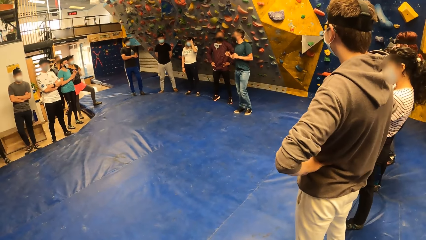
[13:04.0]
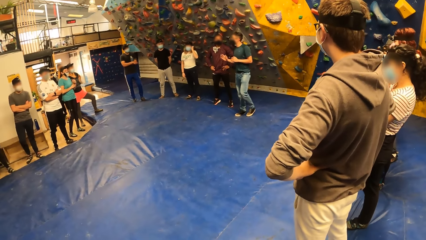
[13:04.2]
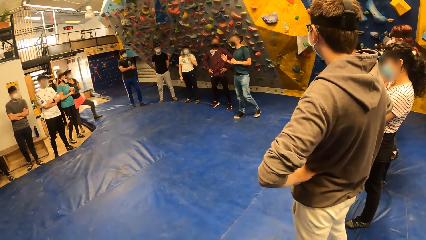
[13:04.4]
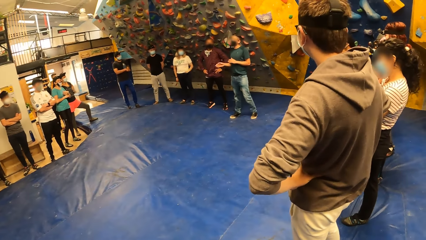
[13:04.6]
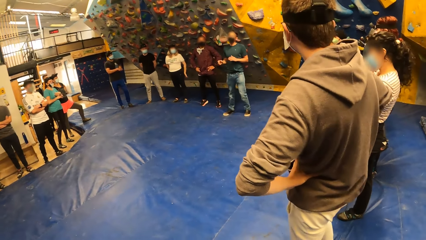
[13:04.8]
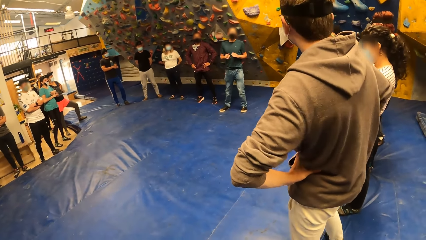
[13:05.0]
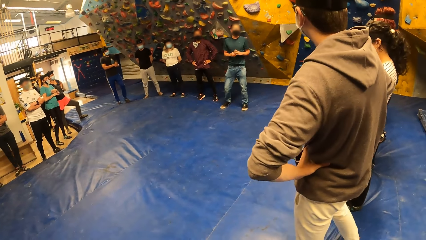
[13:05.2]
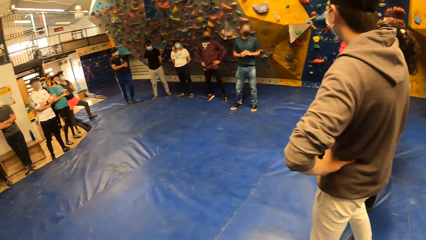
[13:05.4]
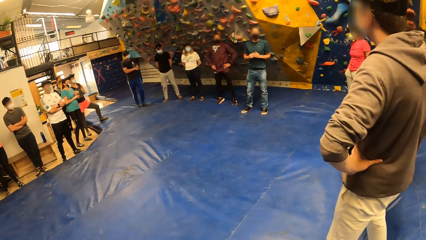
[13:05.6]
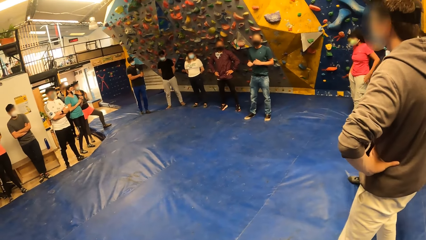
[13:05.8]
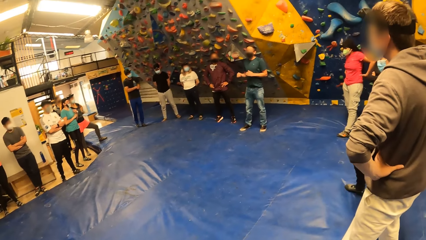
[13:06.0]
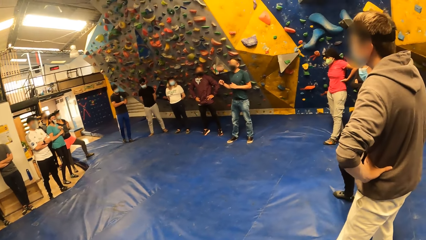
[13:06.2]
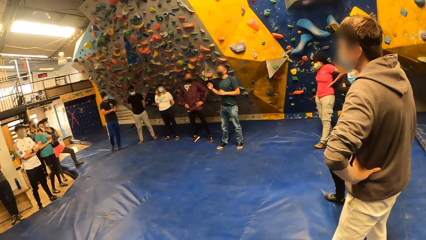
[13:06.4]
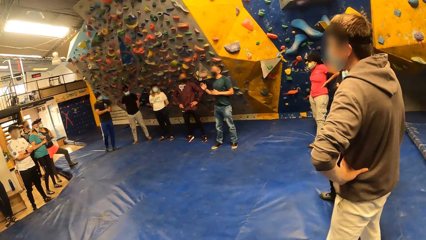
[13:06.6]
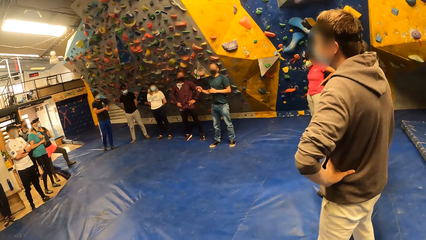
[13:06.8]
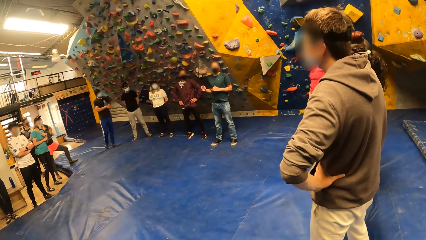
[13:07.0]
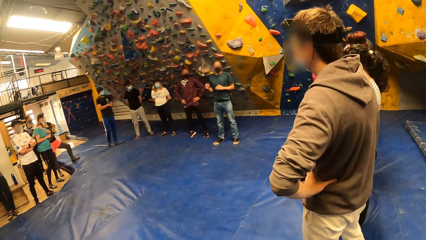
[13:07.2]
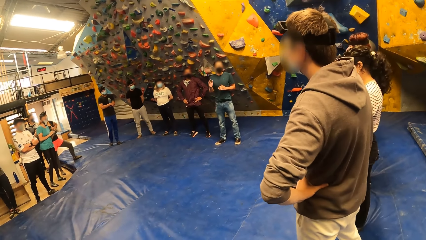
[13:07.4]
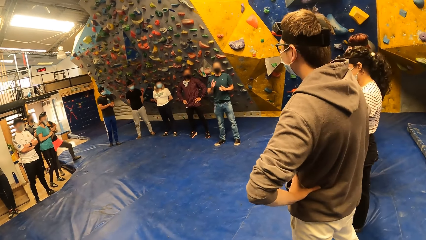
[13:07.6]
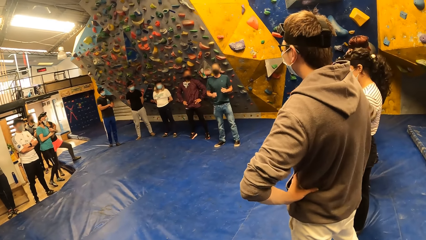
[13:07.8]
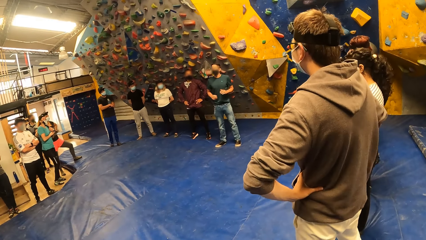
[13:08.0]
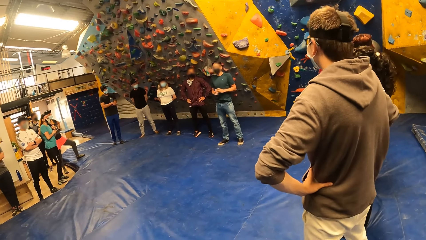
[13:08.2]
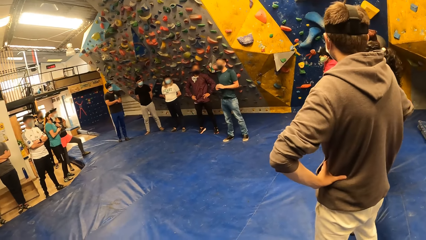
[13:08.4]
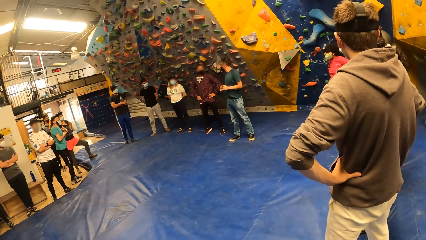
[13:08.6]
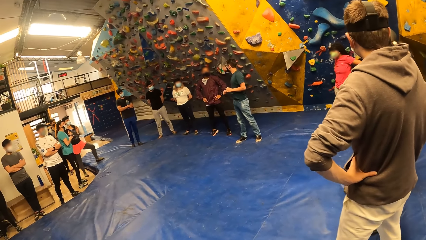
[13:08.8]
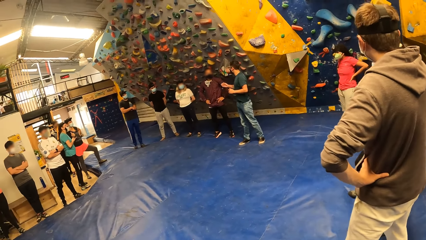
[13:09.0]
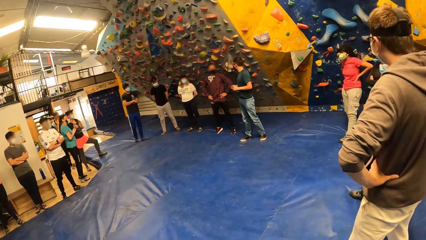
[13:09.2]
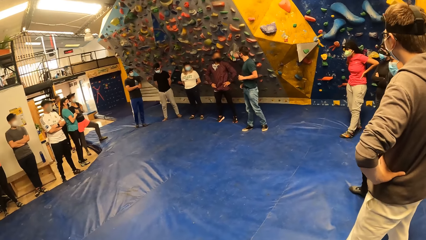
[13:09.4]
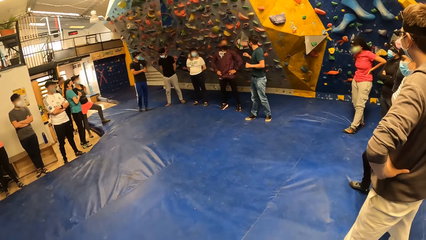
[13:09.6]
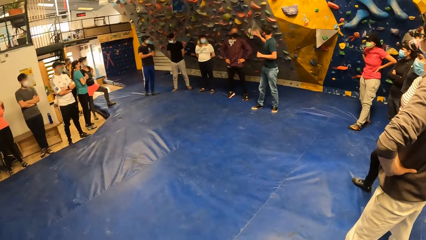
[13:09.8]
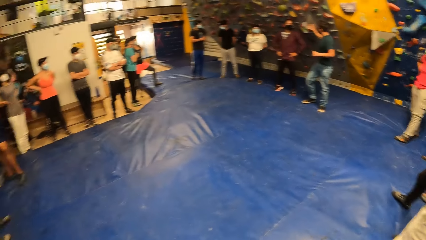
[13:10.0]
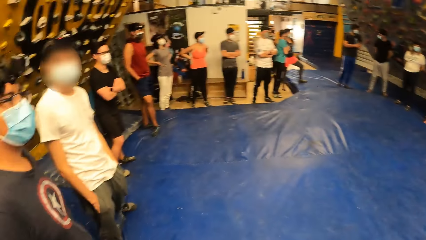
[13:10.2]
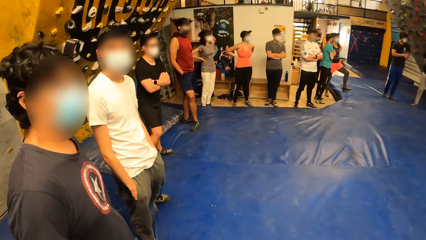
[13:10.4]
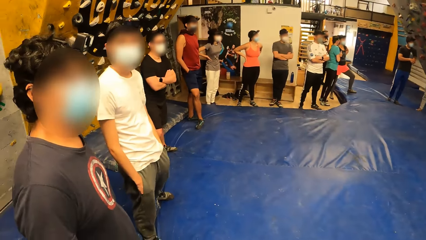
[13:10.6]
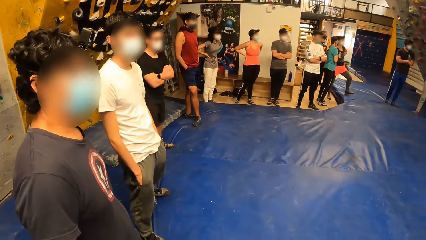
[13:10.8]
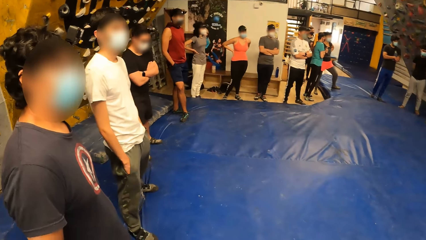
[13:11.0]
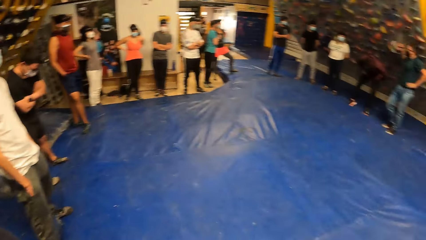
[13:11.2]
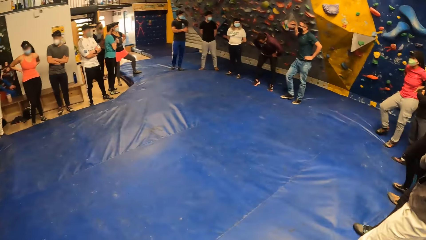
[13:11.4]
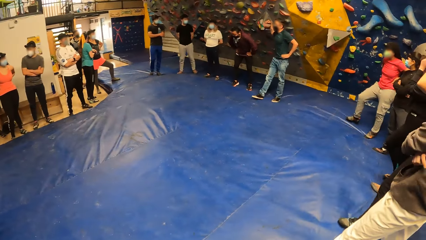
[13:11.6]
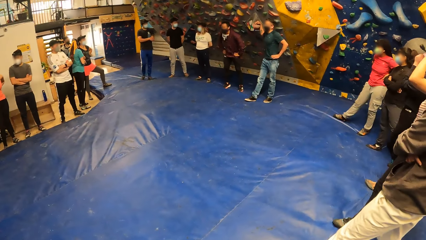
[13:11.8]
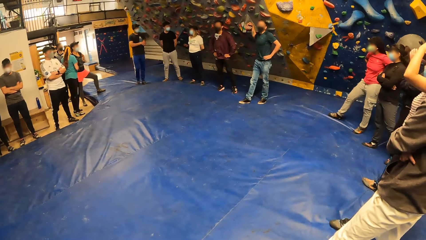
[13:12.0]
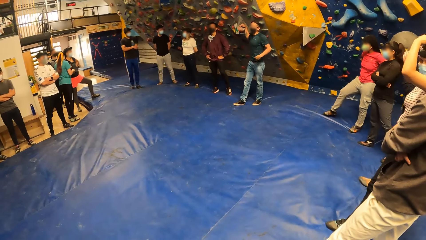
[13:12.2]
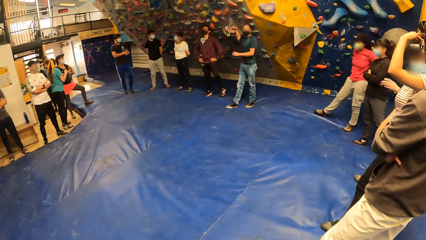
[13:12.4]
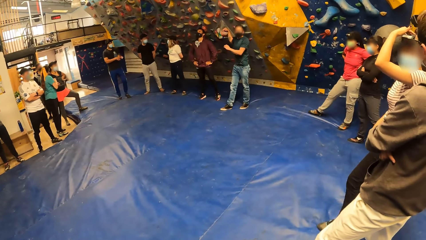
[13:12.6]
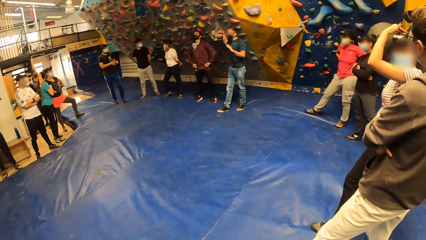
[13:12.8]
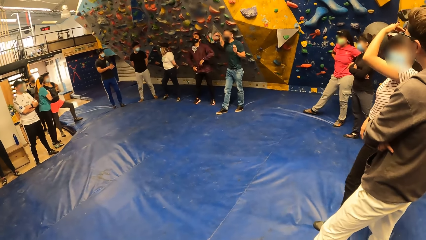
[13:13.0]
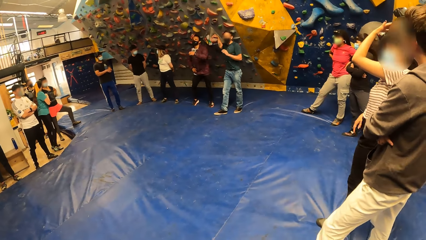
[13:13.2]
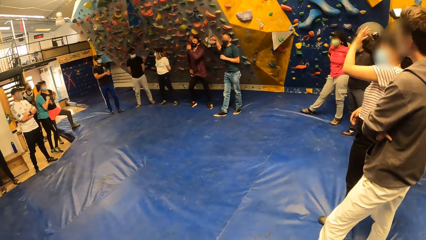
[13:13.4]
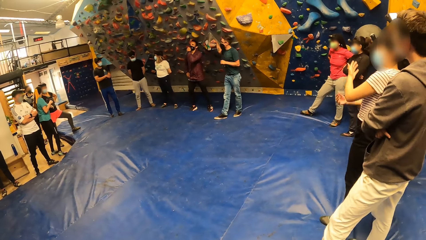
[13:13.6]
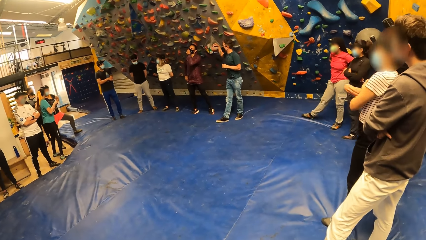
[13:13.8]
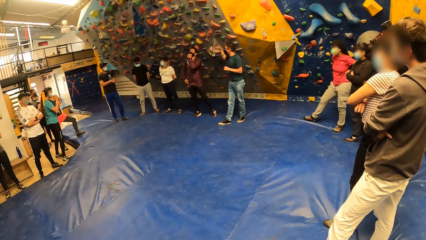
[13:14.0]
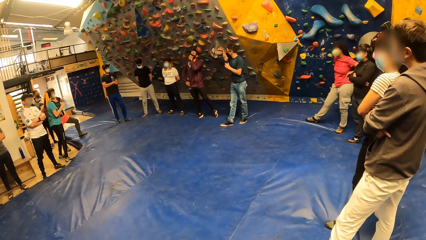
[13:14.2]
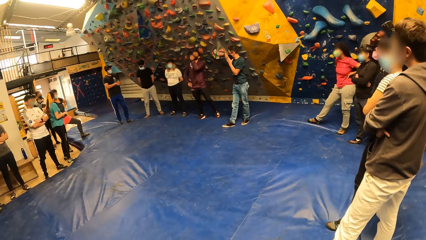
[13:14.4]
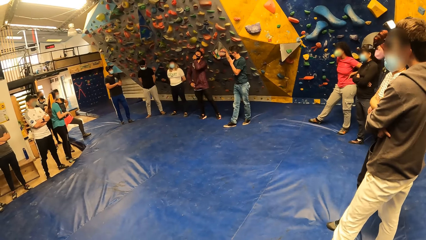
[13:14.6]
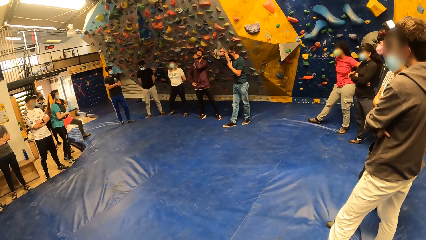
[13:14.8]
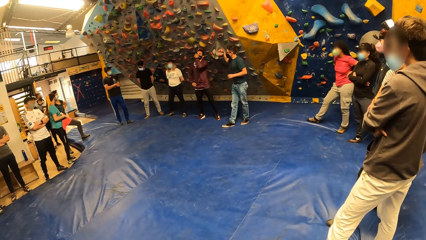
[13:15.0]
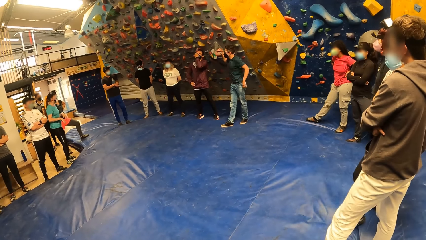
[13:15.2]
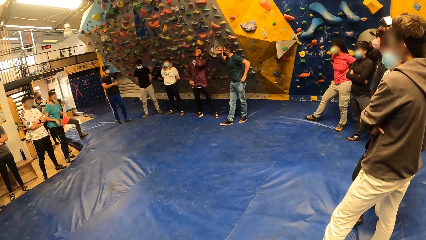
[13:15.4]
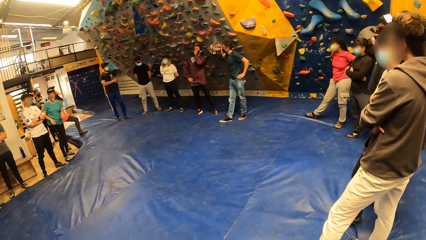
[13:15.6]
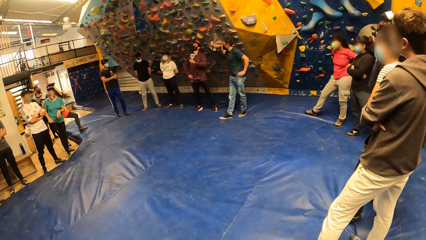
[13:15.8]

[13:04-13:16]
A man interacts with friends. The camera wearer looks around.

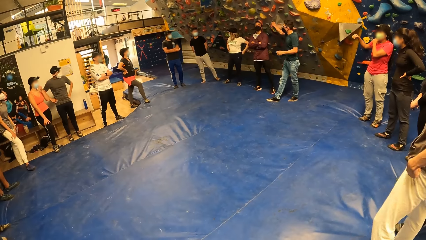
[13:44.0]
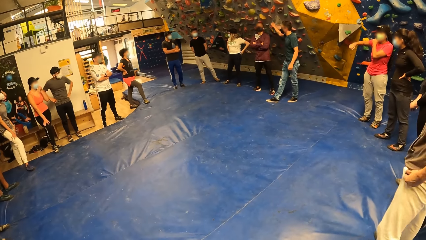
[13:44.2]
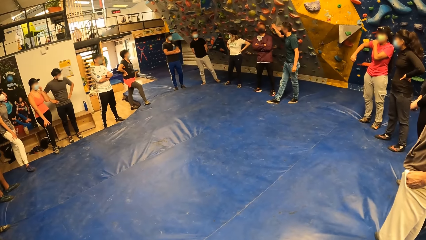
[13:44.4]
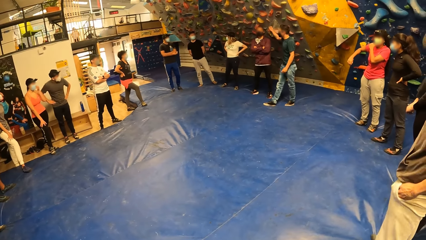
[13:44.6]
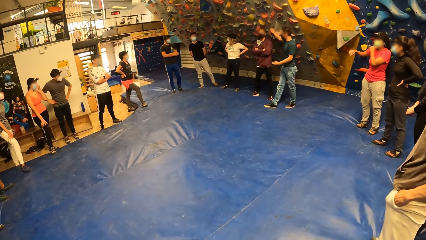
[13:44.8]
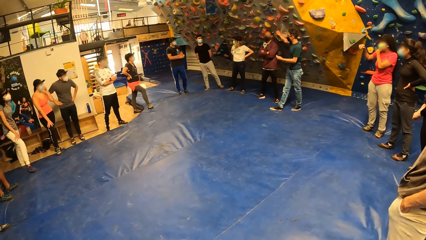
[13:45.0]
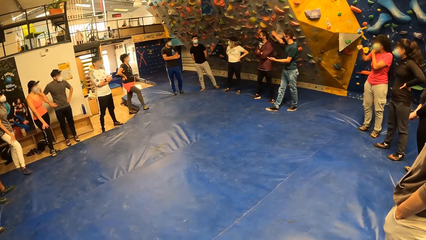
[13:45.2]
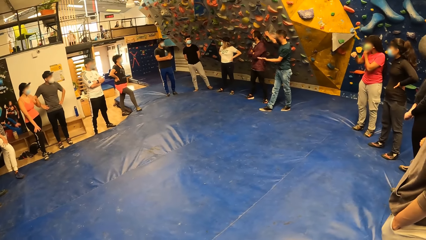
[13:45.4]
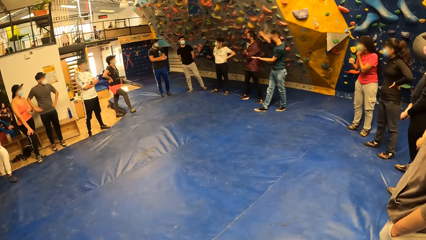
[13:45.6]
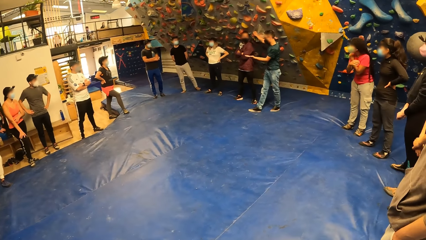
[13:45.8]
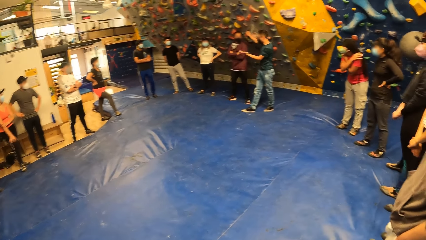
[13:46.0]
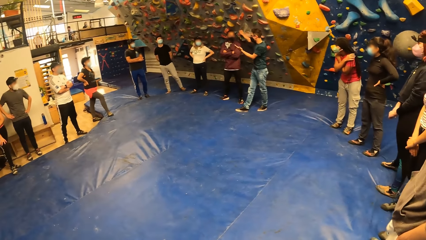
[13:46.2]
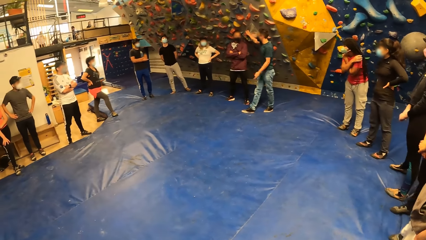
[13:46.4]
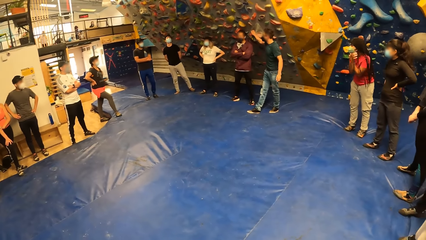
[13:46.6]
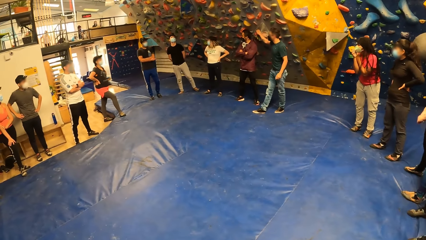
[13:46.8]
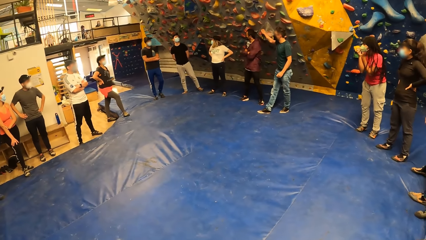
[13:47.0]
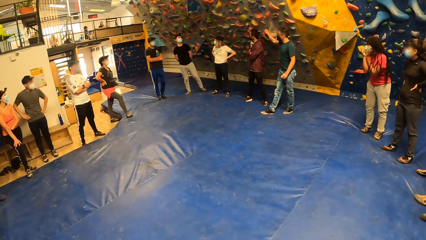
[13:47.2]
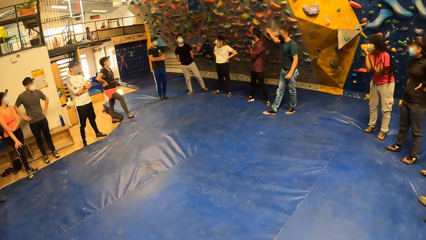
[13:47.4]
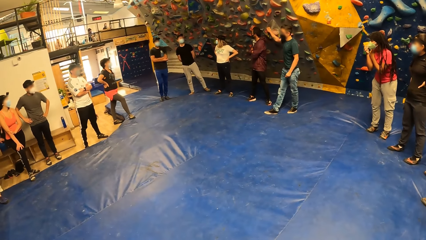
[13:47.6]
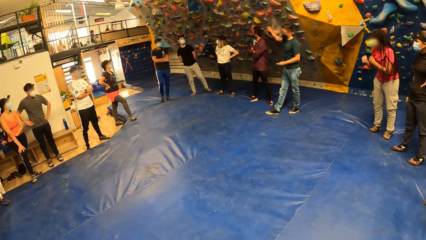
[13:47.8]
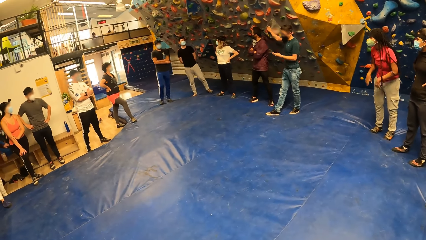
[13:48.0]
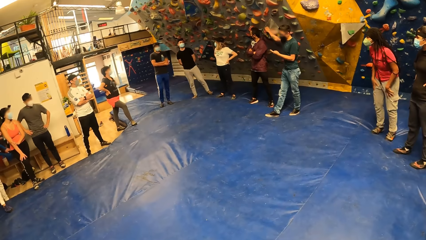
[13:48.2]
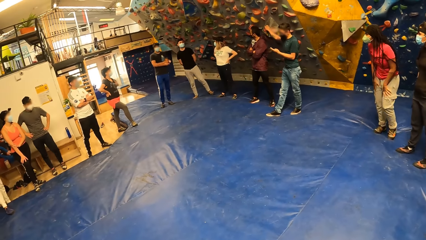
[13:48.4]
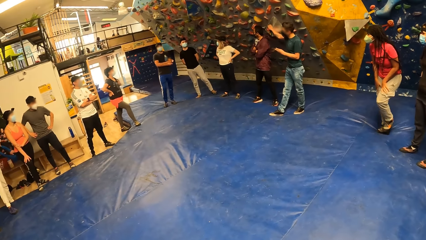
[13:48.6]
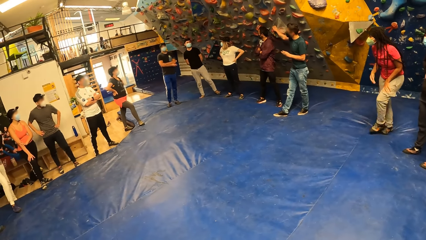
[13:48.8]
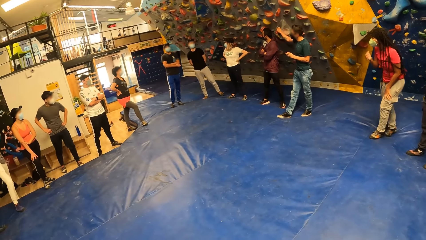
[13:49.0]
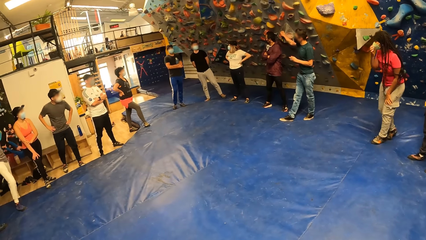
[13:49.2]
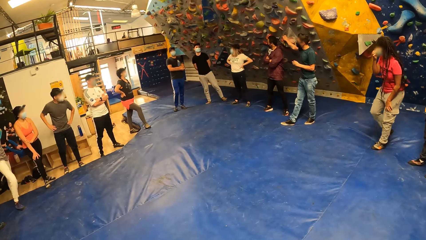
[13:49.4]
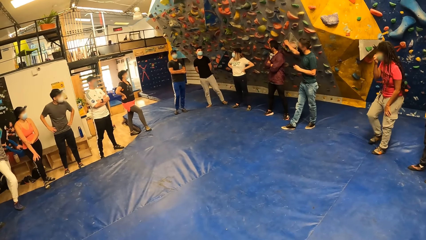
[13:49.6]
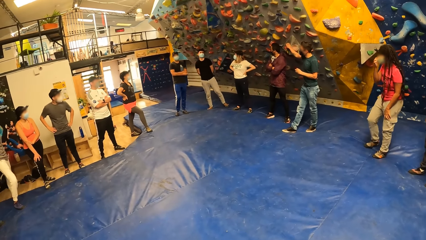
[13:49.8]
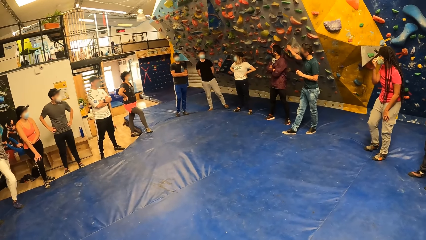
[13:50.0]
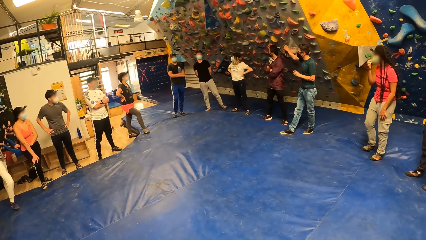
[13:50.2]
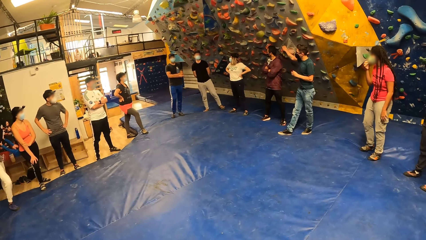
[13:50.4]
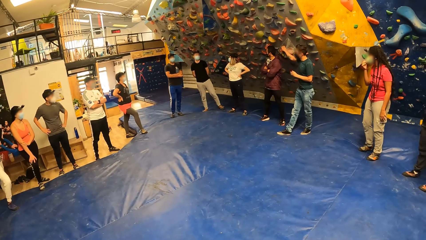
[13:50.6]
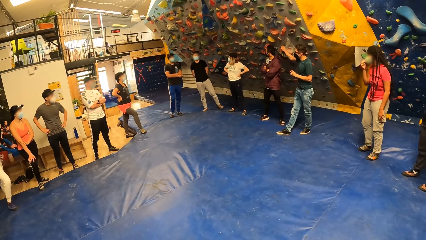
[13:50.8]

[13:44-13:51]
The camera wearer looks around. A lady moves the leg.
